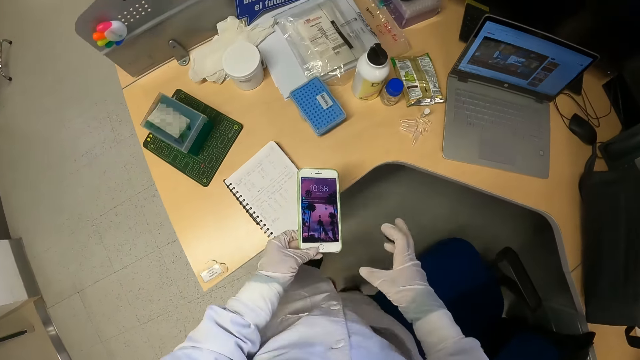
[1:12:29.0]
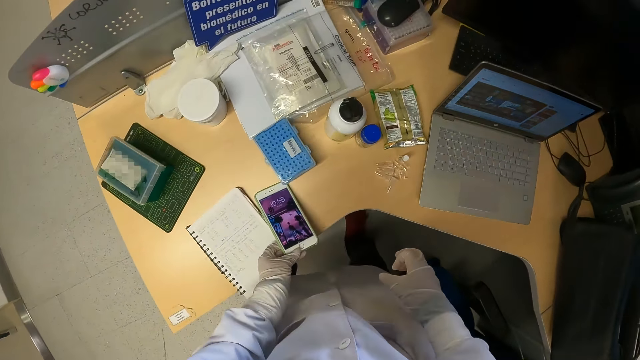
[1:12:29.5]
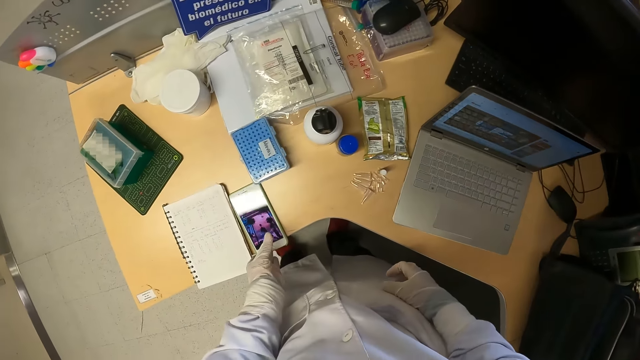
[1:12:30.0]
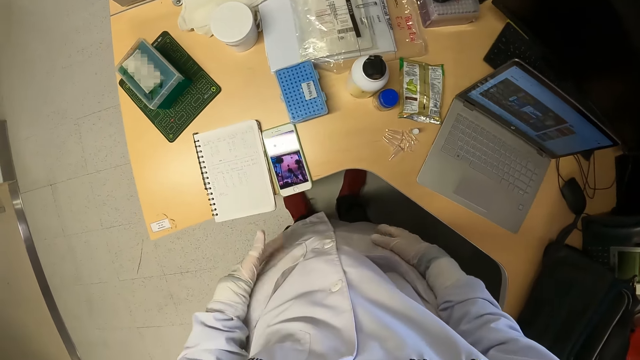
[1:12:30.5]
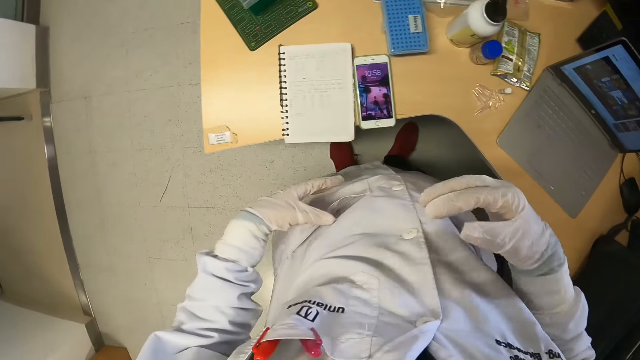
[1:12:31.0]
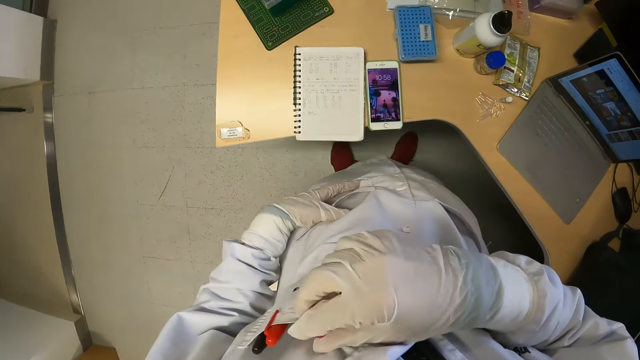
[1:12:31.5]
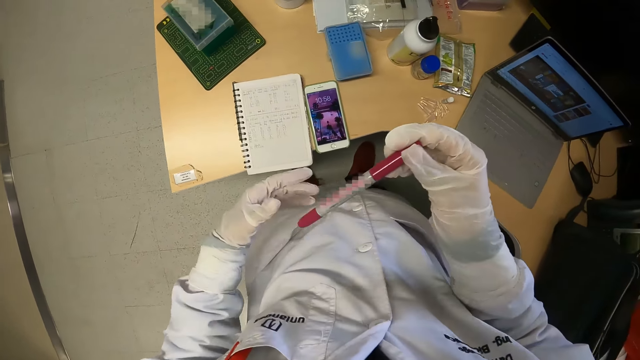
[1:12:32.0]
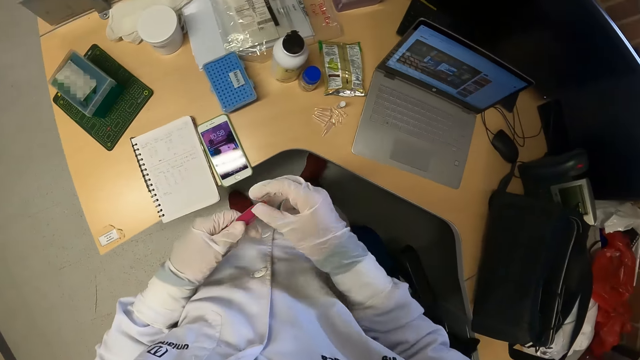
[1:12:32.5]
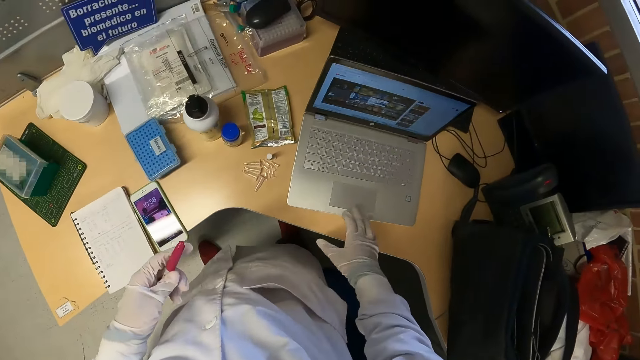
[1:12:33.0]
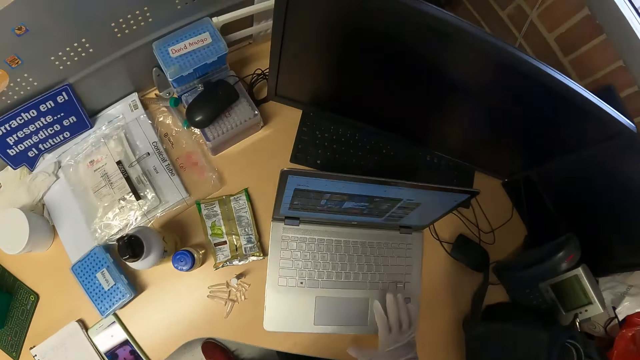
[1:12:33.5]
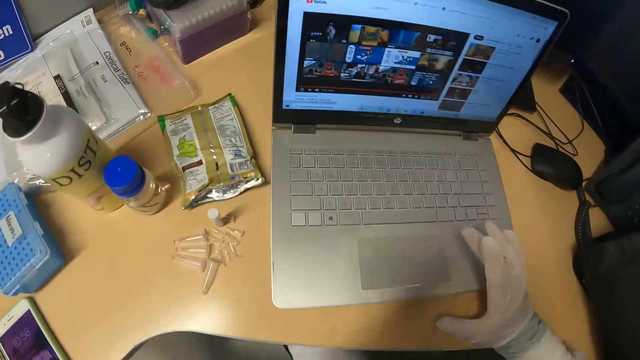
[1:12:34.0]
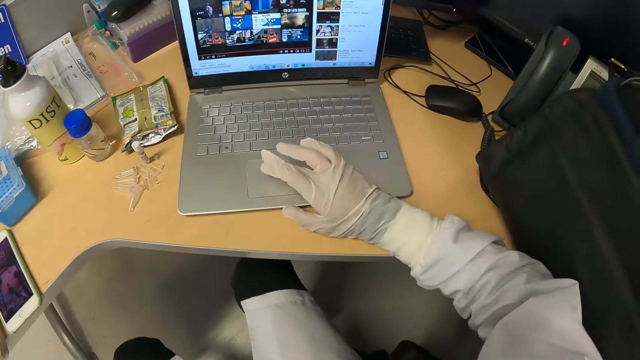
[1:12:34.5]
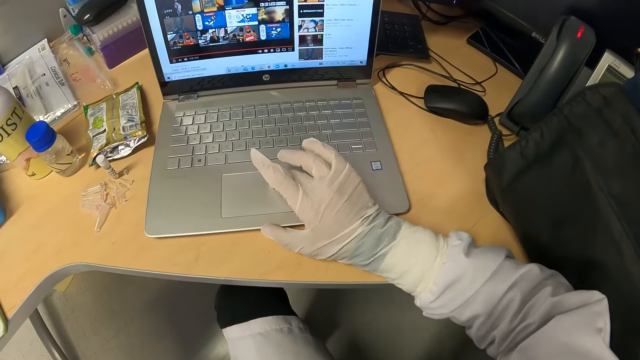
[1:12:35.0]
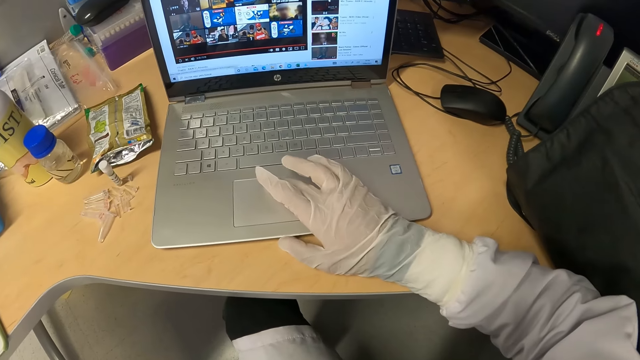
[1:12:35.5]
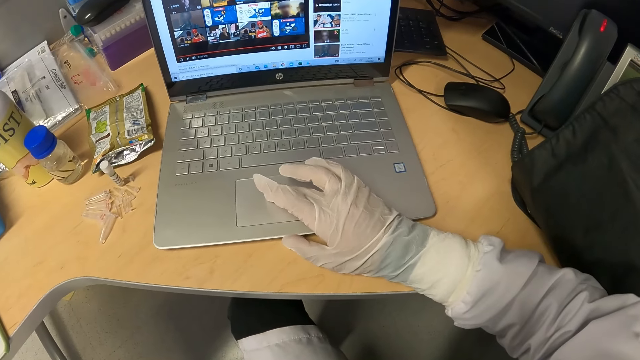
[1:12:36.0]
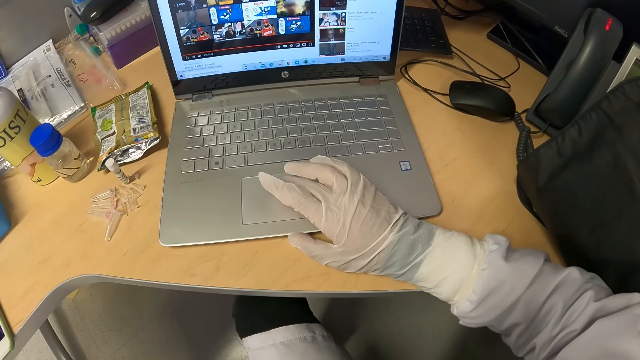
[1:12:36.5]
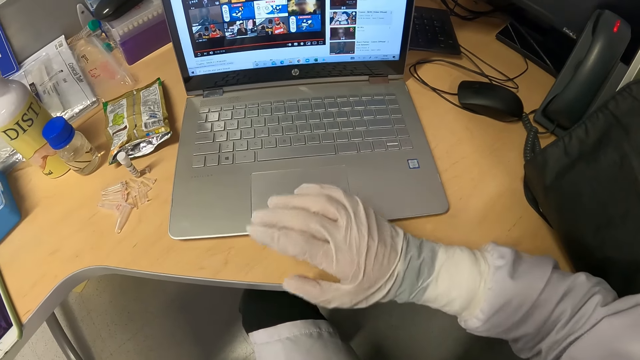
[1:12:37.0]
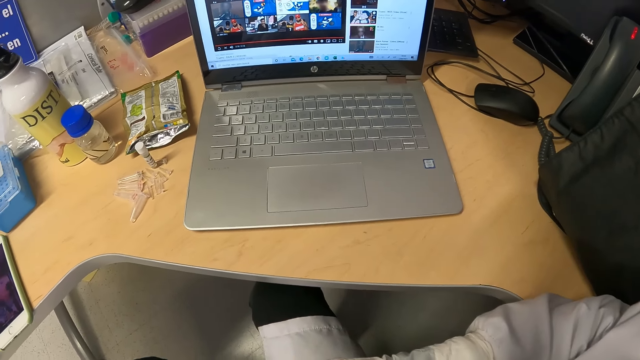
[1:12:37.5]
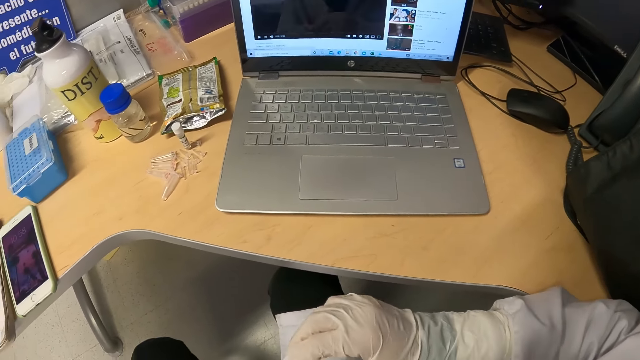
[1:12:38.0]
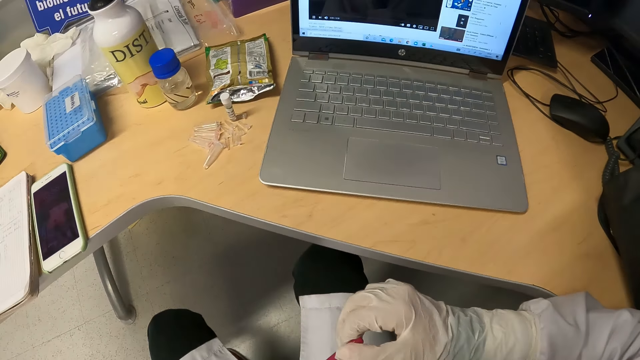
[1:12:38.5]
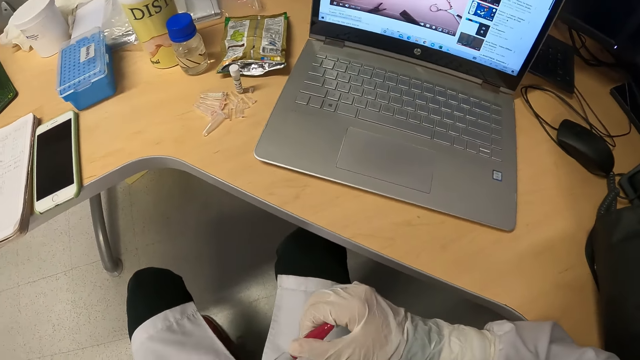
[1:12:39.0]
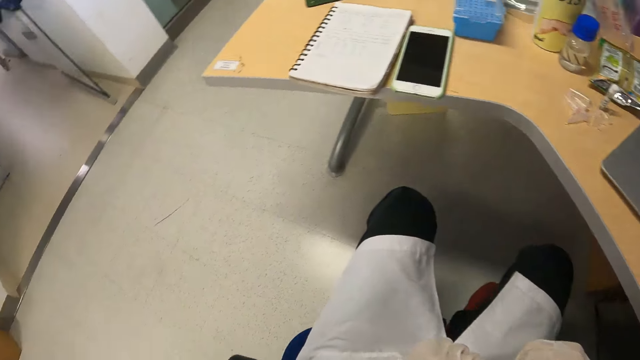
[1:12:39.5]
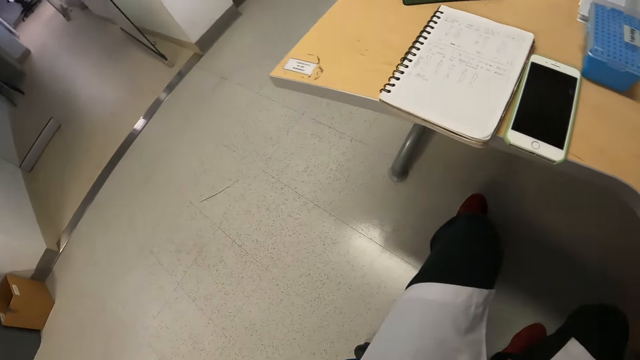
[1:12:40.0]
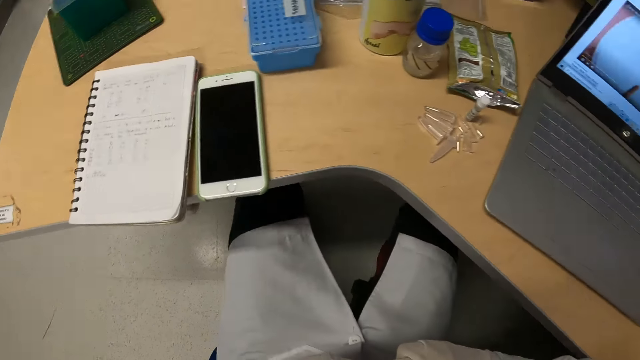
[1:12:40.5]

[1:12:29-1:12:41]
The camera wearer drops the phone on a table with his left hand. He removes a mark pen from his pocket with his right hand. He passes the pen from his right hand to his left hand. He places his right hand on the table. He sits down on a chair. He touches a laptop. He operates the laptop on the table with his right hand. He holds the pen with both hands. He looks around.

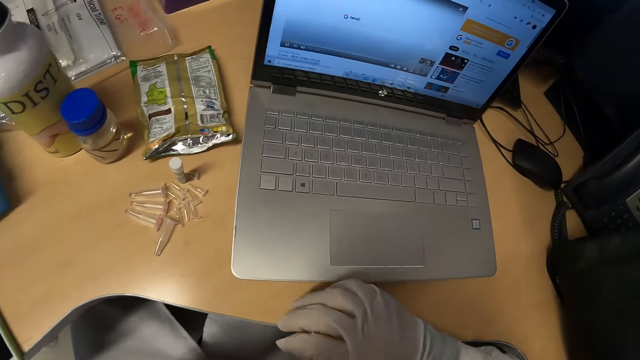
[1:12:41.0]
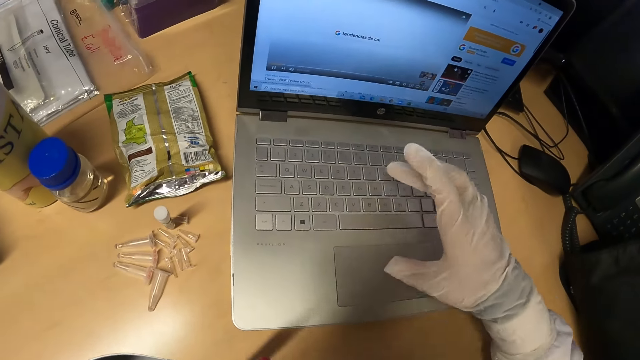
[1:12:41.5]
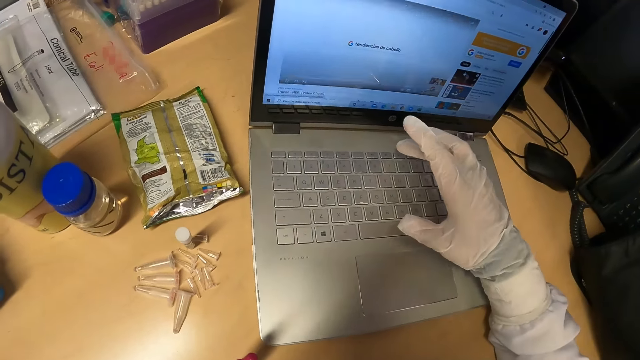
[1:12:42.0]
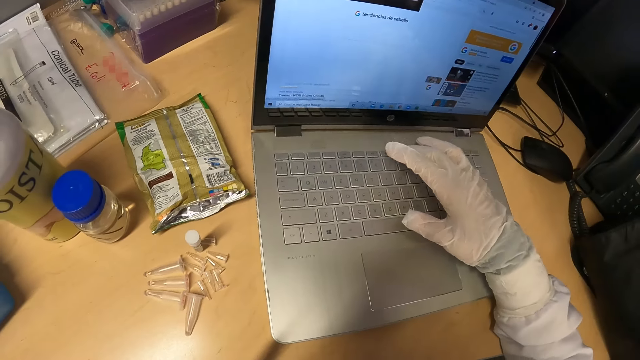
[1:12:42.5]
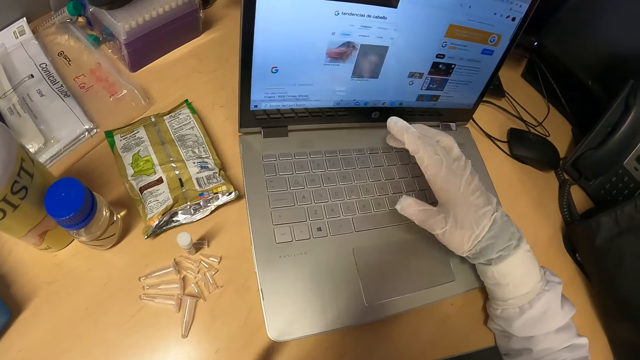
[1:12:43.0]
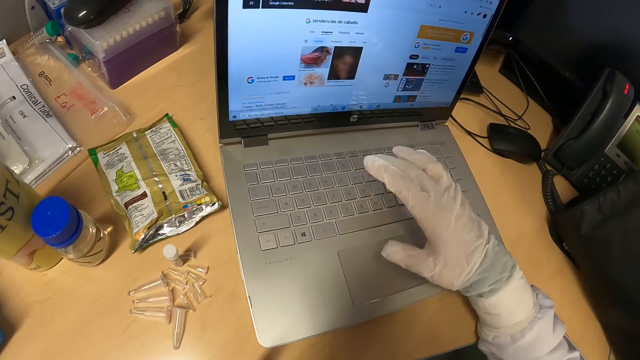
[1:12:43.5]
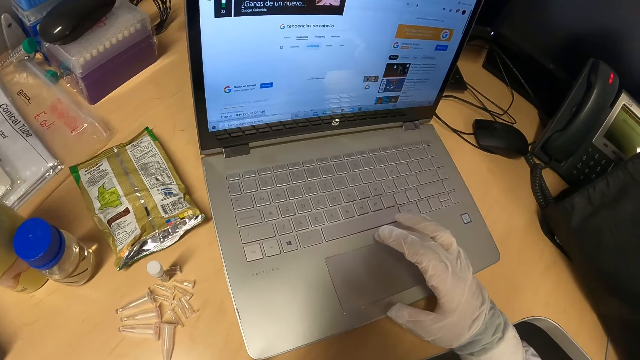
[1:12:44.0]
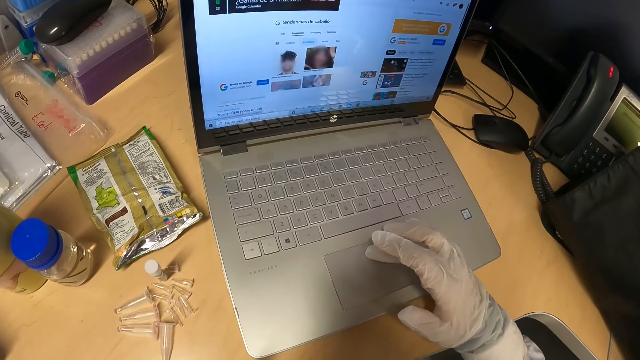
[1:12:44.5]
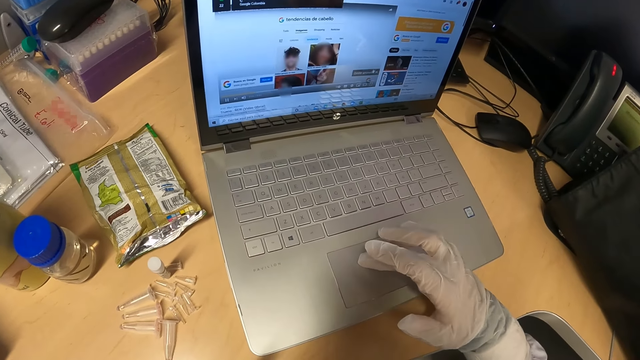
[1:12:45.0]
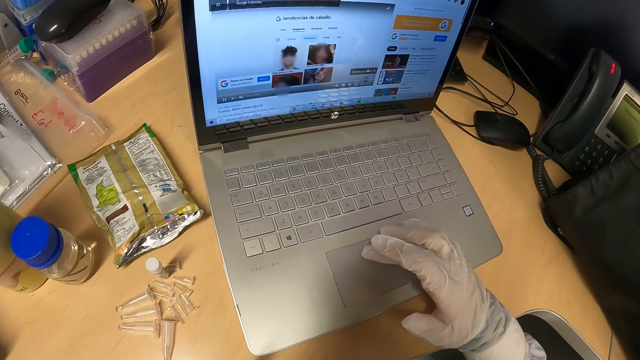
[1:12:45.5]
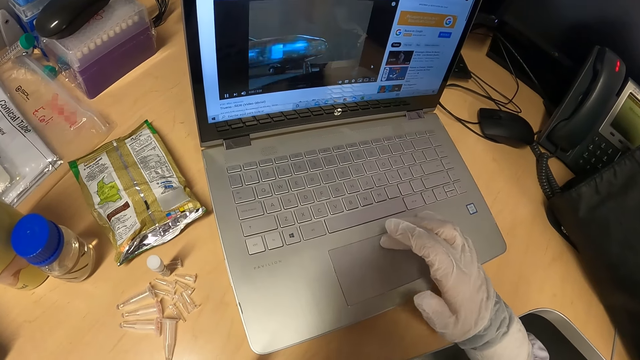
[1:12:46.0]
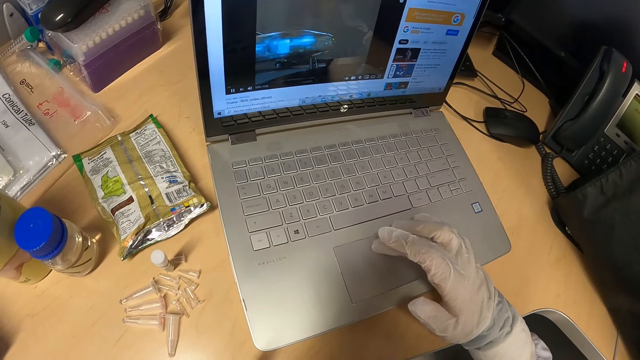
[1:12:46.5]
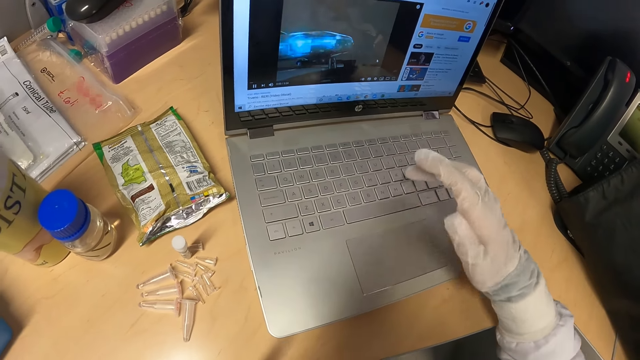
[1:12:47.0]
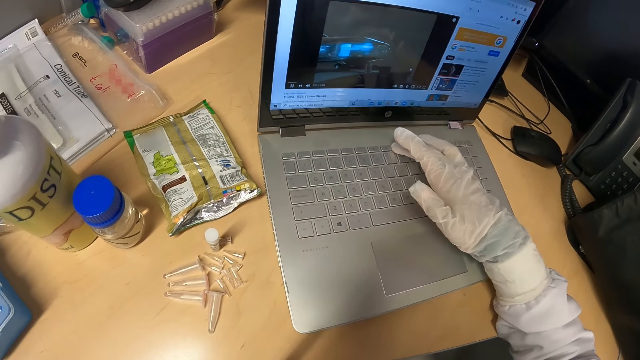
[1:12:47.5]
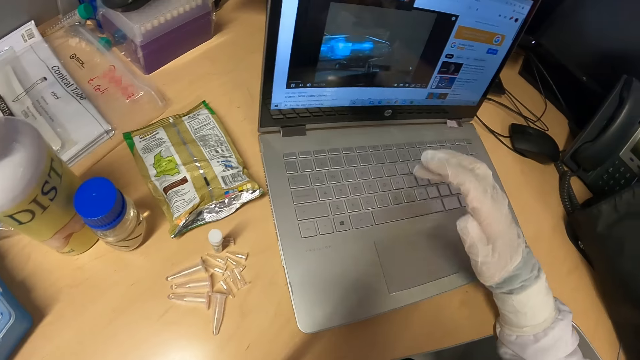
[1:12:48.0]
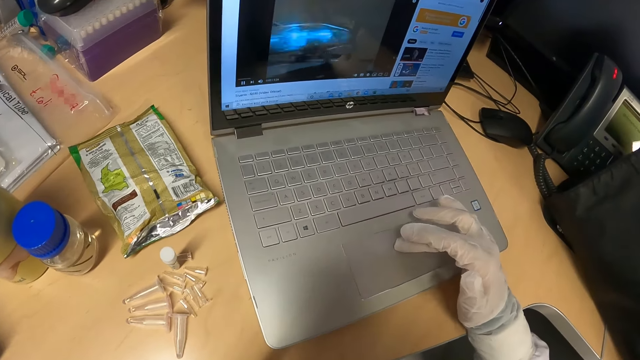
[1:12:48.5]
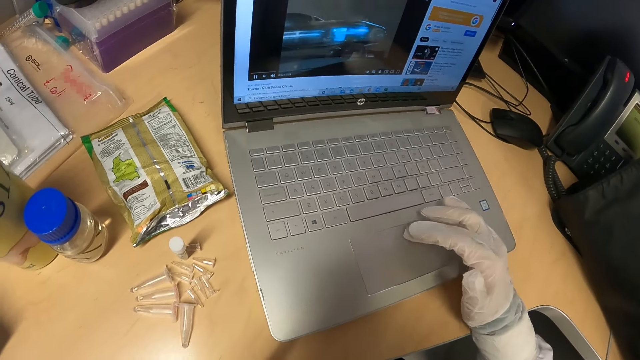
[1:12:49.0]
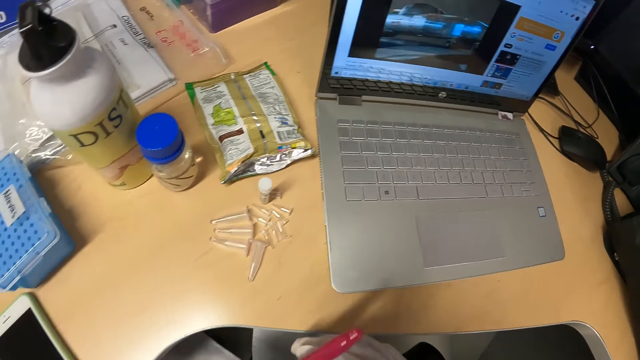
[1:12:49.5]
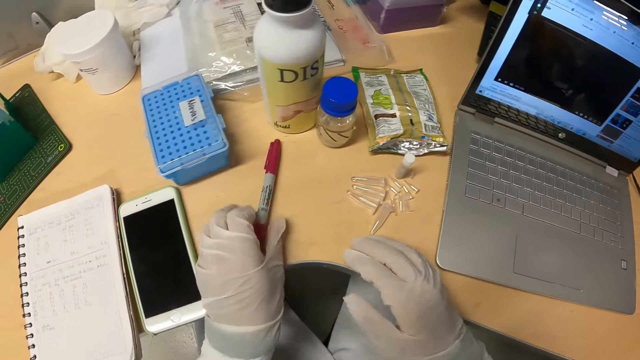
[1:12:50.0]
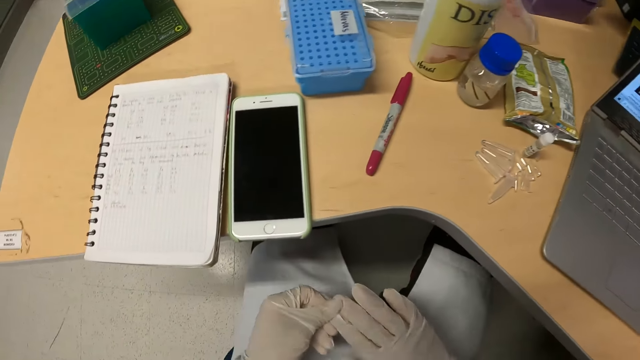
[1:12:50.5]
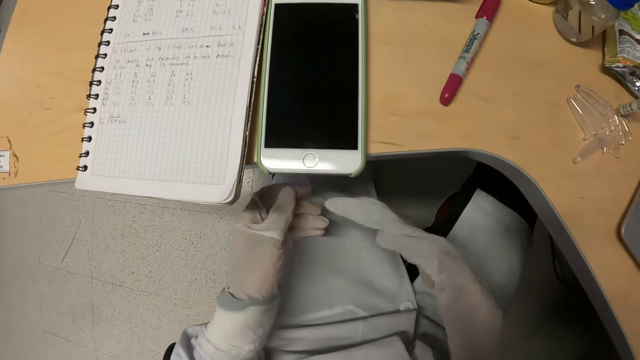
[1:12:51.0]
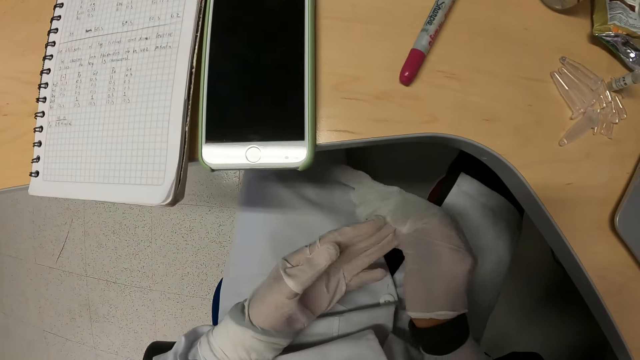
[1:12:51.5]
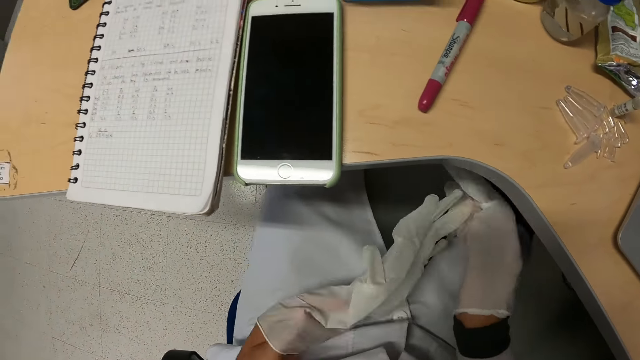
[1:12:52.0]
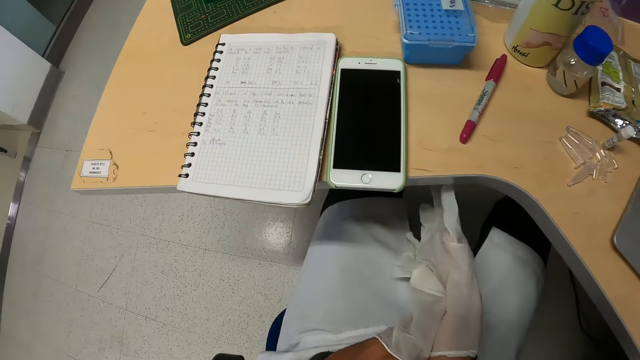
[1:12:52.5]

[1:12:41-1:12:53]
The camera wearer operates the laptop on the table with his right hand. He drops the mark pen on the table with his left hand. He removes a hand glove on his right hand with his left hand. He removes a hand glove on his left hand with his right hand.
